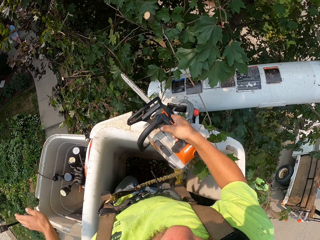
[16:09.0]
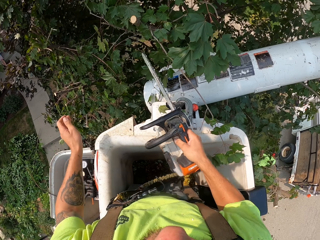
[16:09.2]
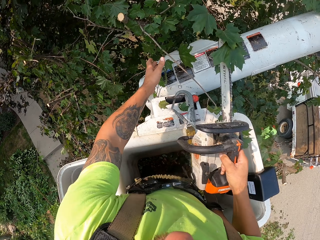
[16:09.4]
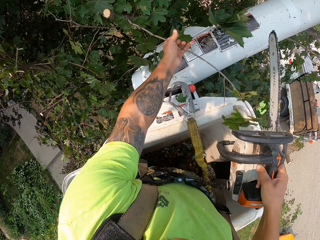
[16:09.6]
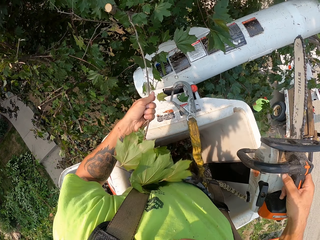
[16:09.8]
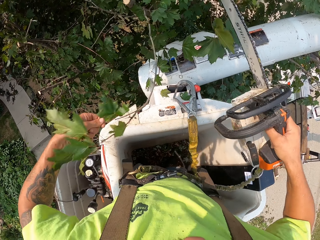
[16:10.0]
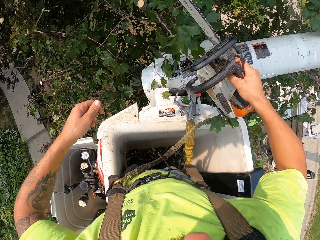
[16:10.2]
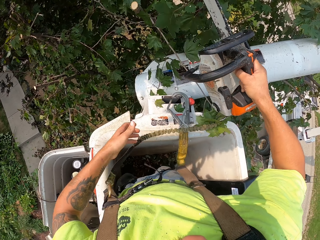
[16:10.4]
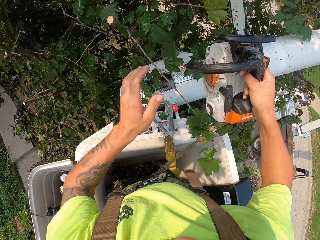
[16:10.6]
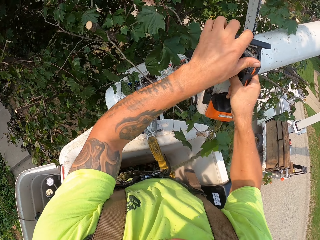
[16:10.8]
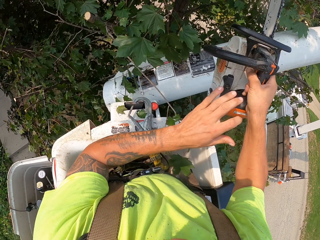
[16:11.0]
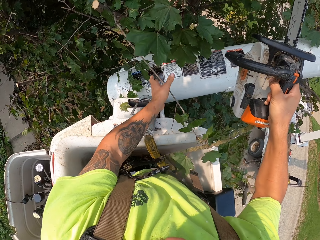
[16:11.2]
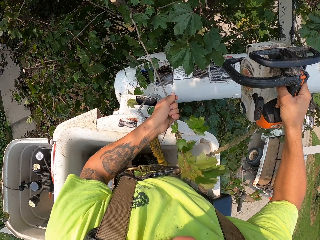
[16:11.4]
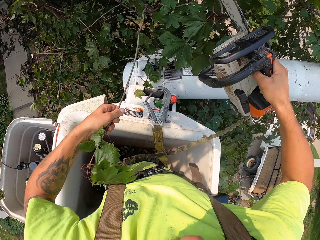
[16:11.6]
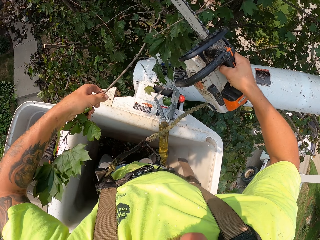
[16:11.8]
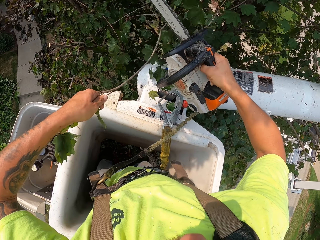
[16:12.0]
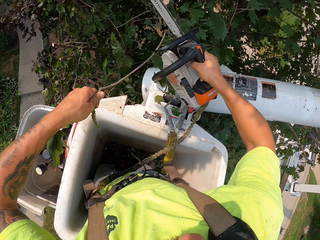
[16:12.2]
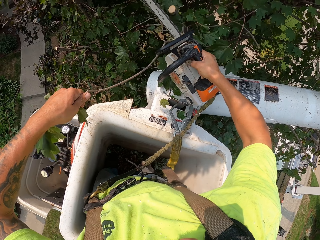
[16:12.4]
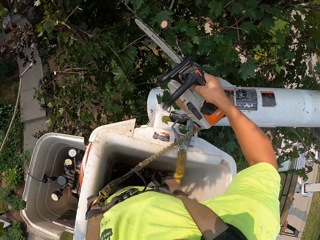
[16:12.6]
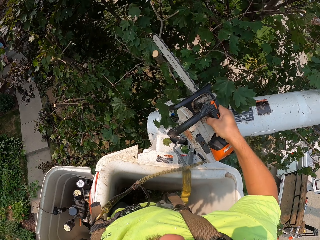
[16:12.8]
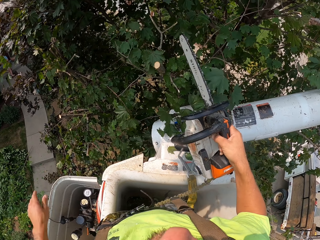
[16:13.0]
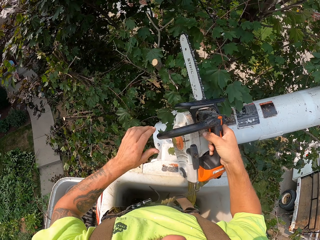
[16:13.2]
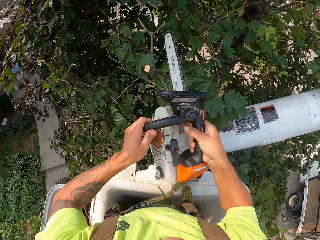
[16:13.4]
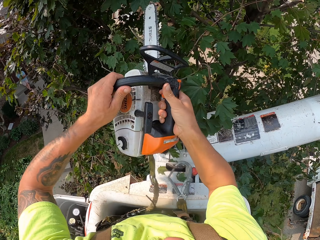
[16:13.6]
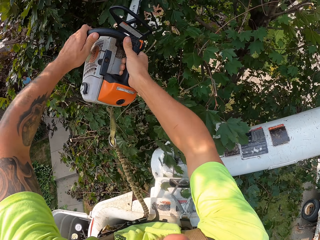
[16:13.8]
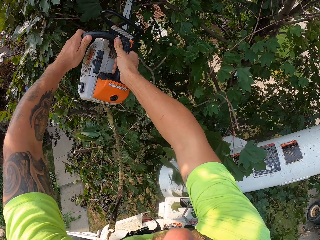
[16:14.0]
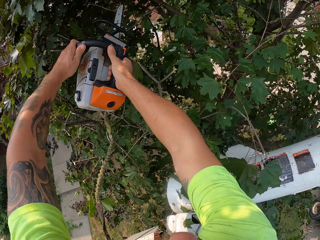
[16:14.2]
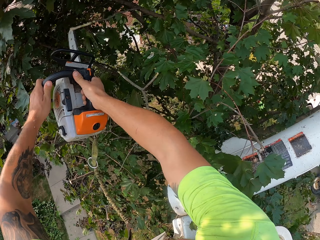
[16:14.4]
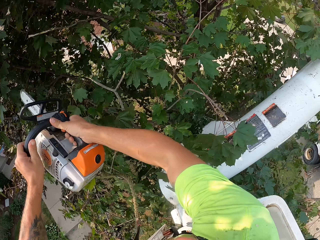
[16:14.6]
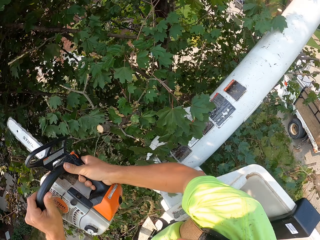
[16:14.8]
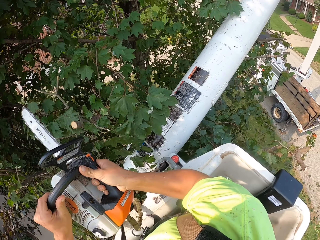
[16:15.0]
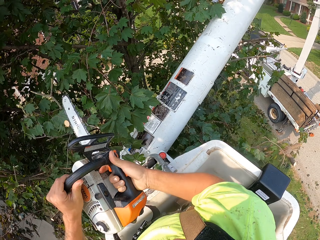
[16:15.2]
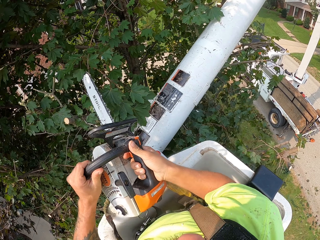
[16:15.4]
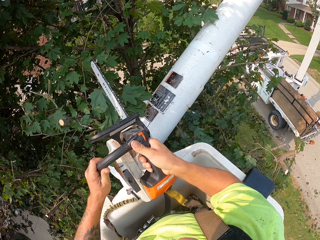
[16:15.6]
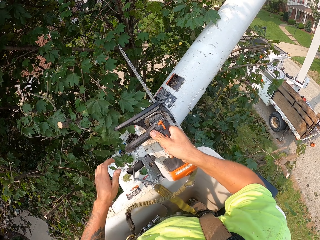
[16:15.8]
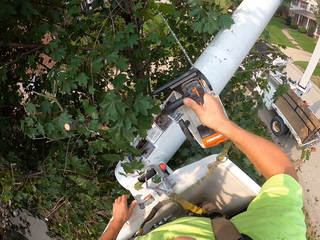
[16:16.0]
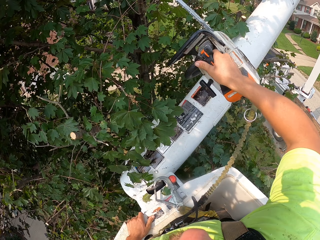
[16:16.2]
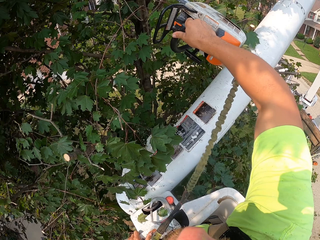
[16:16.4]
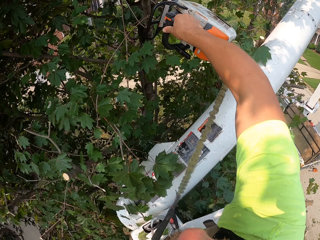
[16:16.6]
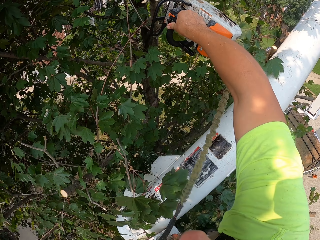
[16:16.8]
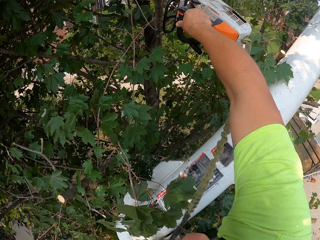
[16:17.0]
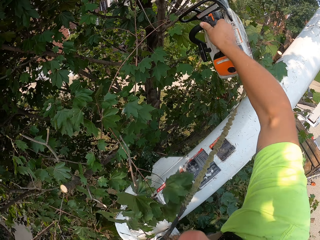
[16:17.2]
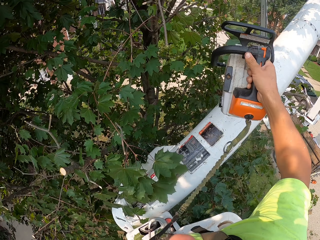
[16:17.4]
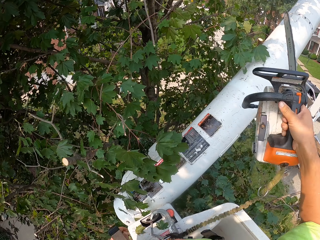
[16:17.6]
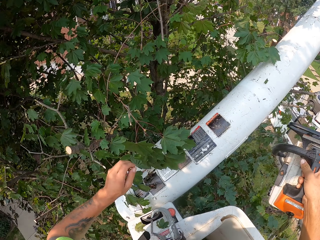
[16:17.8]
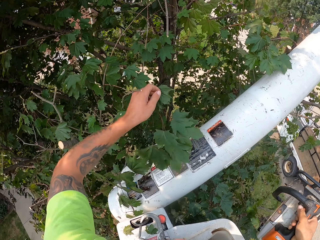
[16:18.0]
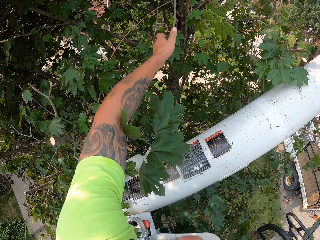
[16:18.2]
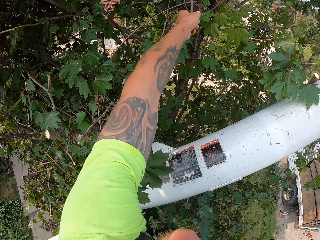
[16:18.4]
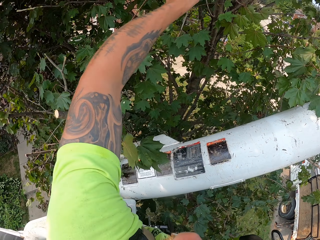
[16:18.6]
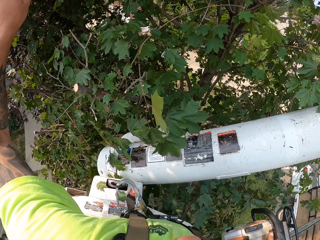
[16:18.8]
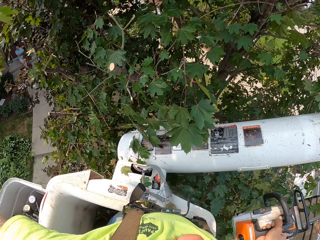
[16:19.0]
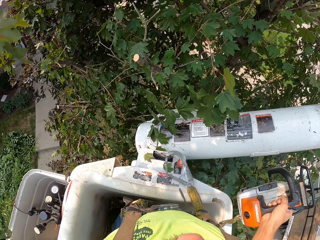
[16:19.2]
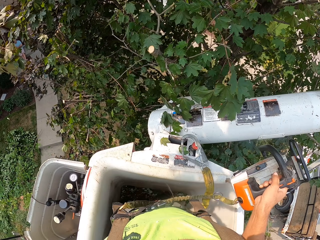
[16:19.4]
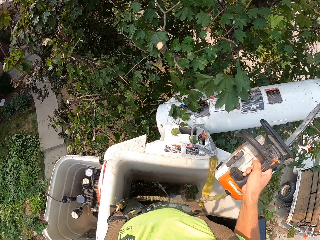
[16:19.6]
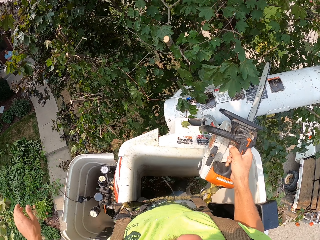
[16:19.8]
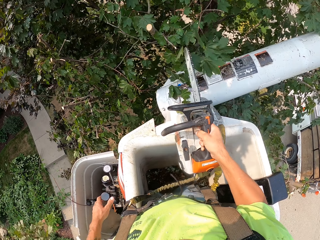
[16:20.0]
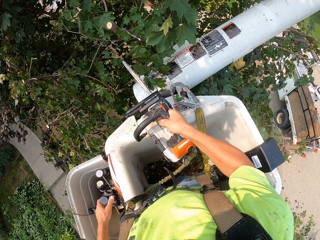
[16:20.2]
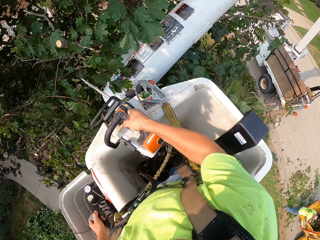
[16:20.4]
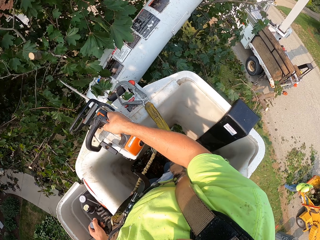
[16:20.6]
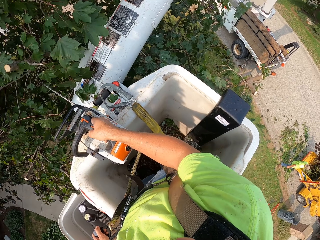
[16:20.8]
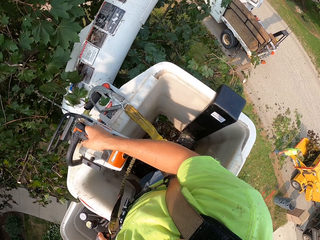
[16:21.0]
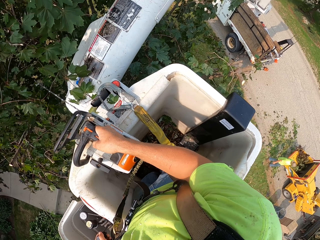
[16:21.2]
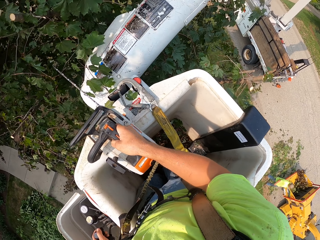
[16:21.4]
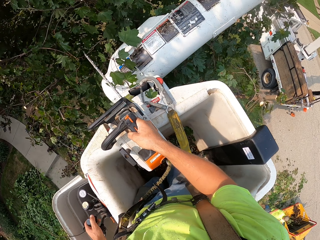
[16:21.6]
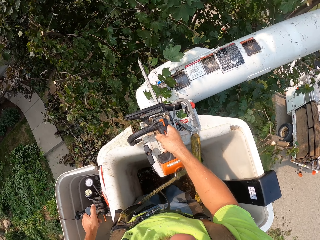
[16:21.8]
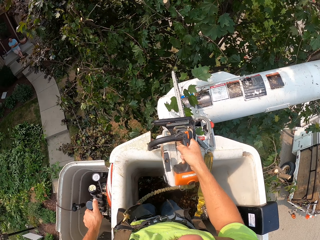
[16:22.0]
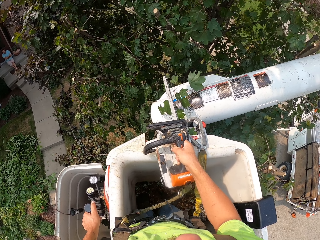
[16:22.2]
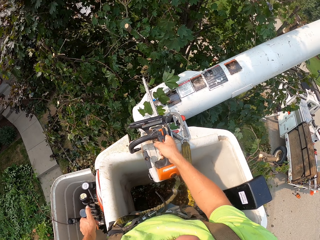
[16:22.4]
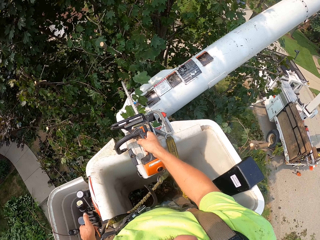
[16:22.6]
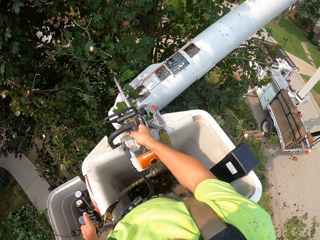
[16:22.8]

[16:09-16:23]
The camera wearer holds a branch with his left hand. He cuts the branch with the chainsaw in his right hand. He cuts a branch with the chainsaw in both hands. He cuts a branch with the chainsaw in his right hand. He throws the branch on the ground with his left hand. He operates the hydraulic control with his left hand and places the chainsaw on the boom lift with his right hand.

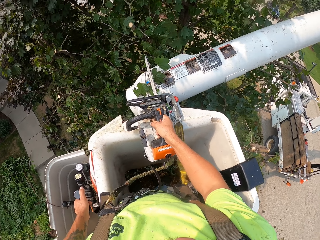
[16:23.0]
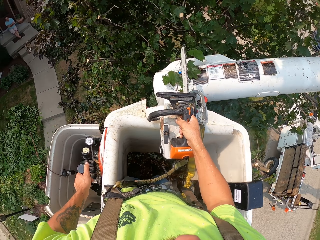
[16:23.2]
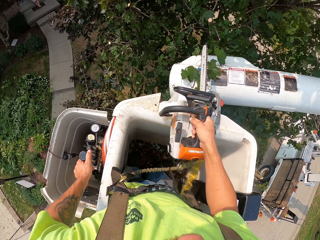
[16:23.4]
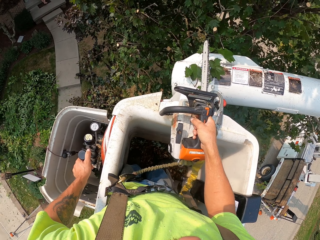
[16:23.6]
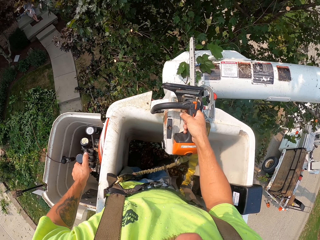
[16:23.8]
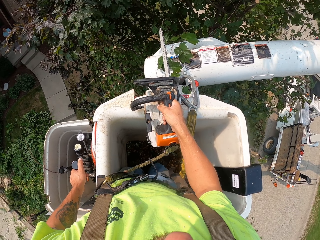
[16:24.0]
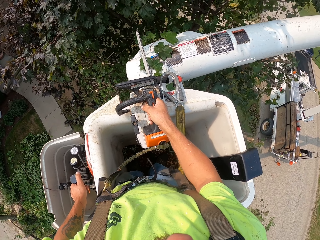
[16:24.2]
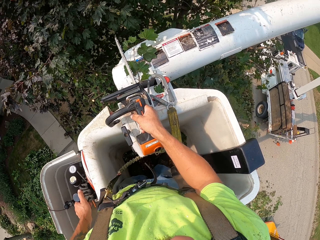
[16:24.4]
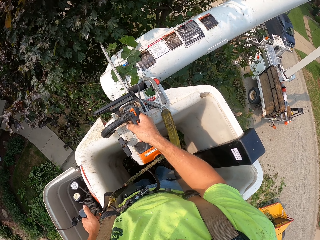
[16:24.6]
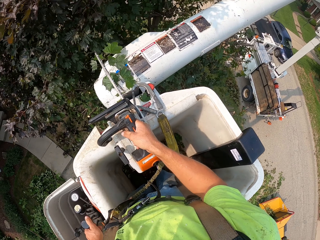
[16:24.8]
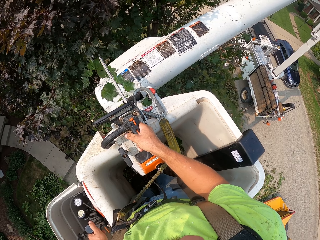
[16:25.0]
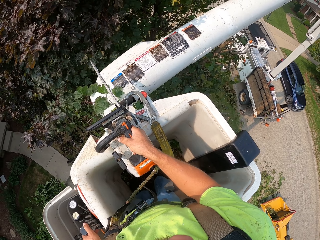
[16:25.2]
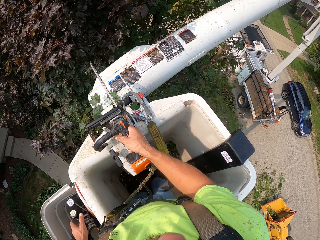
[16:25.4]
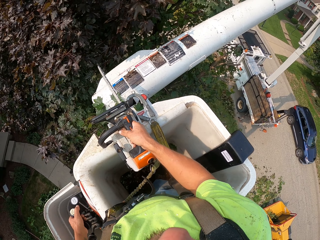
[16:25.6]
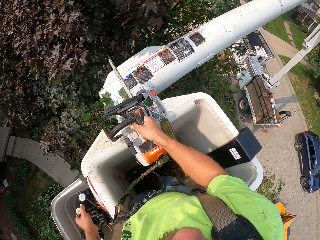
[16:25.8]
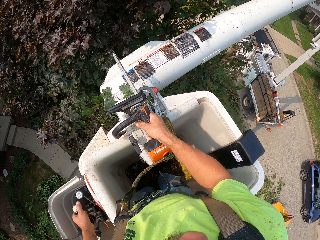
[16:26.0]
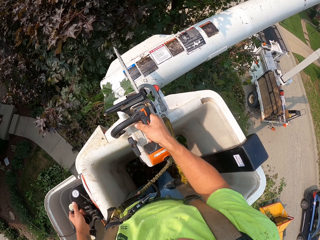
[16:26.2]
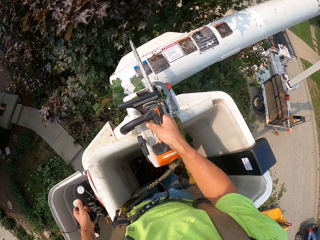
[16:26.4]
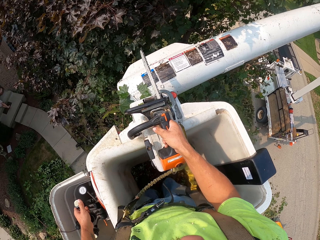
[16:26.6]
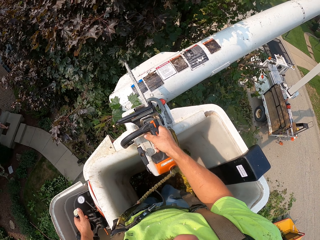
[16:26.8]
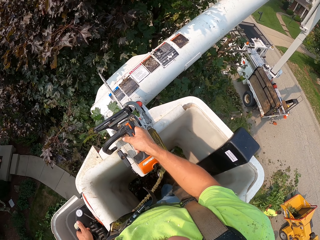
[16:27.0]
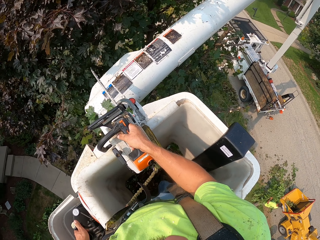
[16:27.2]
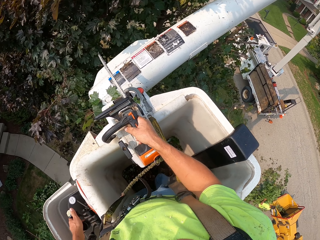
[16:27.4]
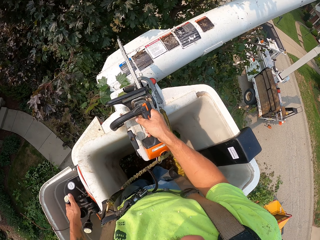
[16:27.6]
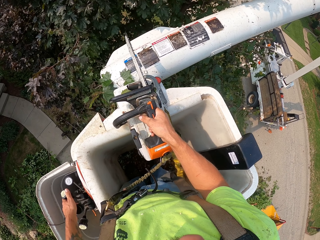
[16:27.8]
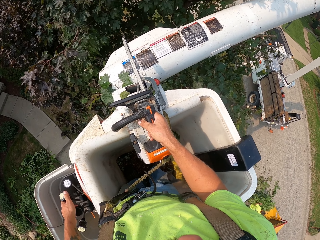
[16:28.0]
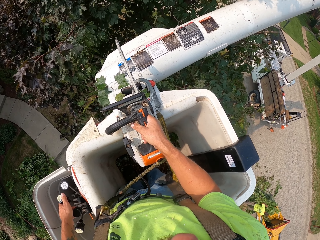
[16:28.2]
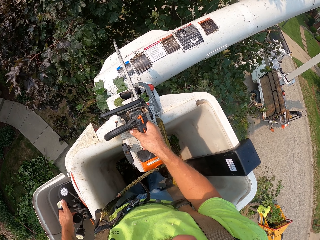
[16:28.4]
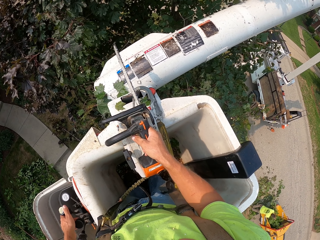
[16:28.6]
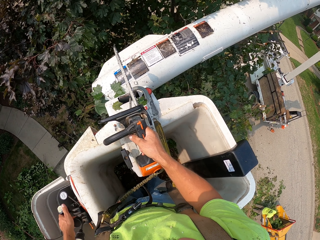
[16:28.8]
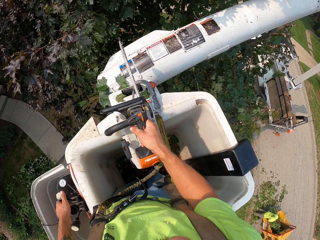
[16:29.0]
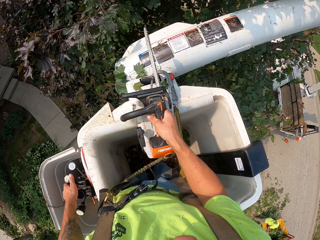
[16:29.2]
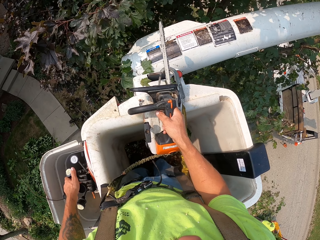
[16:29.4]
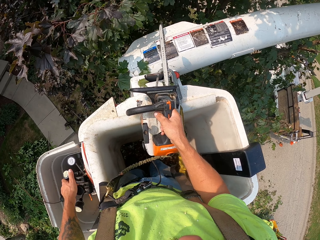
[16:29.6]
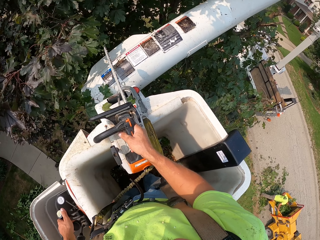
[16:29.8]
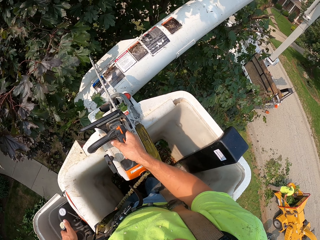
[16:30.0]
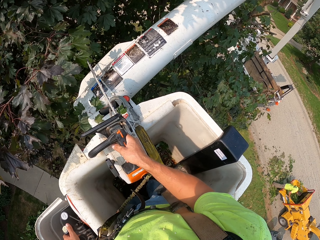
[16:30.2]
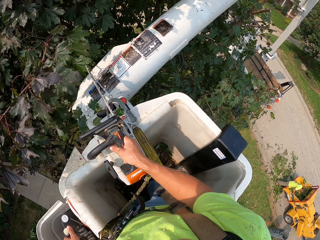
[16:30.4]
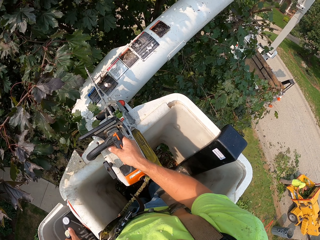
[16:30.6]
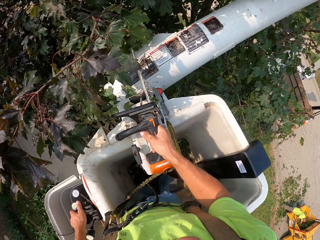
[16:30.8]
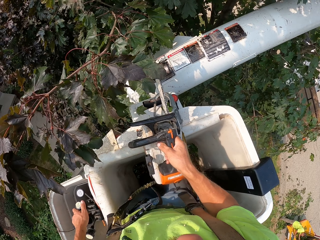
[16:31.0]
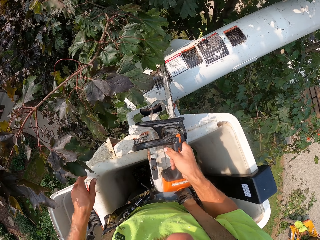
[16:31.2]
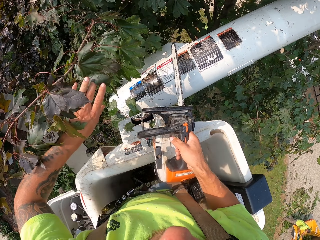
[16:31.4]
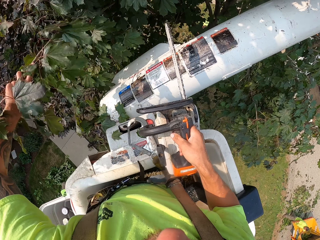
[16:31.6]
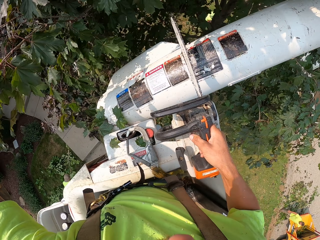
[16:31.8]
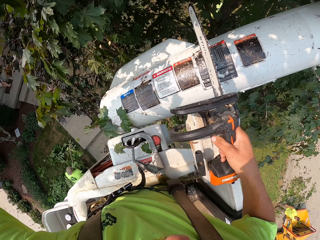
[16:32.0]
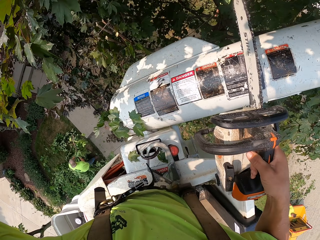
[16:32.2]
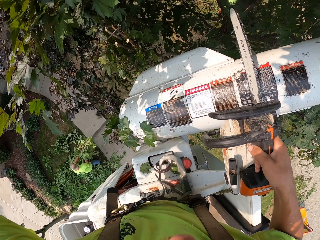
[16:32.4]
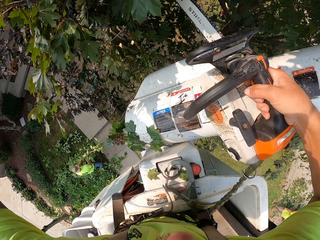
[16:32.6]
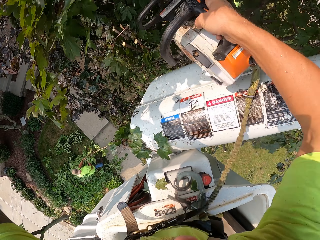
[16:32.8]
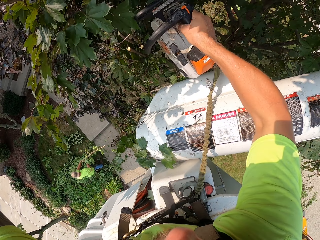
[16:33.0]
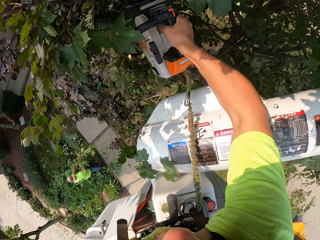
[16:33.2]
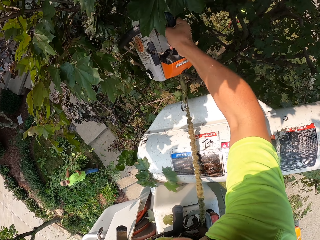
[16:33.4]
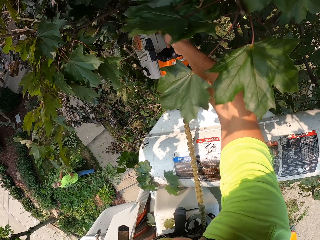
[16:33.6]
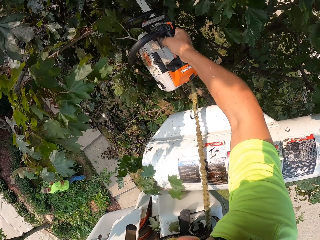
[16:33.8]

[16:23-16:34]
A man puts some branches in the wood chipper with both hands. Another man picks the branches. The camera wearer lifts the chainsaw from the boom lift with his right hand and holds a branch with his left hand. The other man picks the branches from the ground with both hands. The camera wearer cuts the branch with the chainsaw in his right hand.
